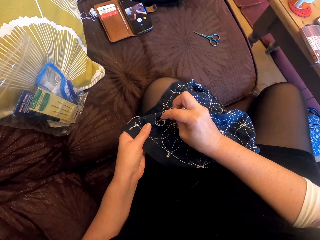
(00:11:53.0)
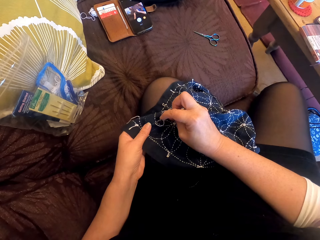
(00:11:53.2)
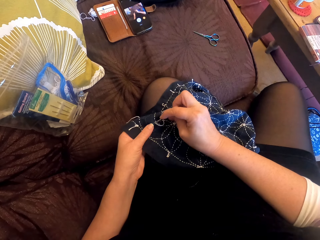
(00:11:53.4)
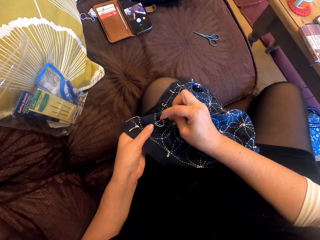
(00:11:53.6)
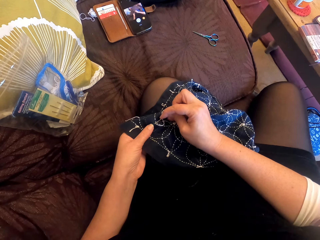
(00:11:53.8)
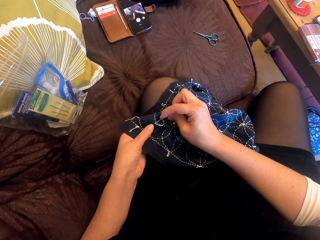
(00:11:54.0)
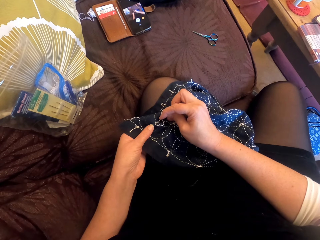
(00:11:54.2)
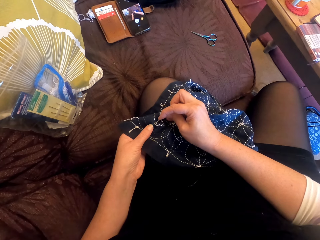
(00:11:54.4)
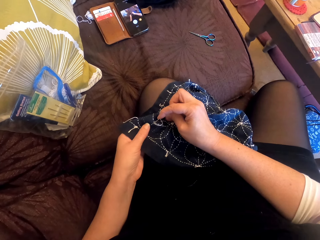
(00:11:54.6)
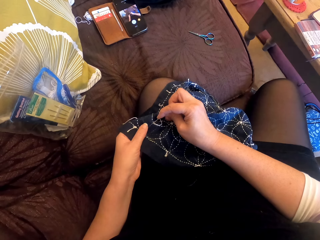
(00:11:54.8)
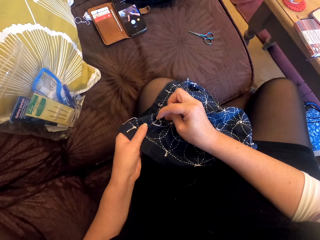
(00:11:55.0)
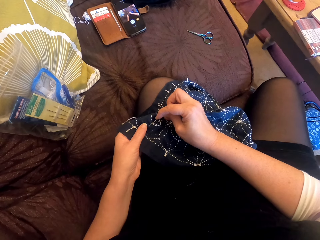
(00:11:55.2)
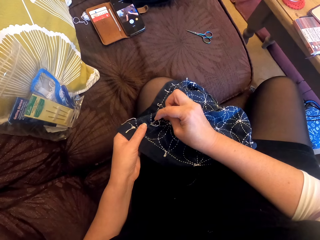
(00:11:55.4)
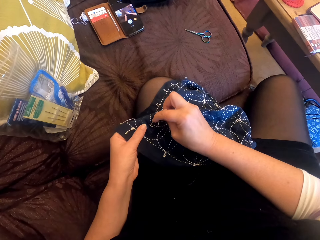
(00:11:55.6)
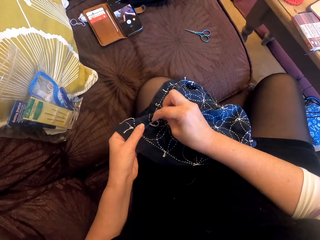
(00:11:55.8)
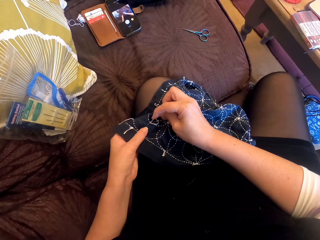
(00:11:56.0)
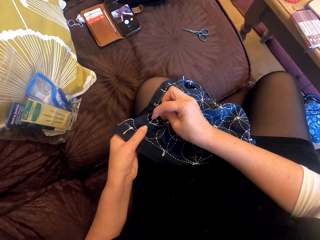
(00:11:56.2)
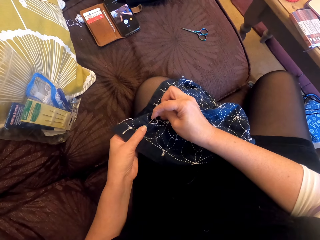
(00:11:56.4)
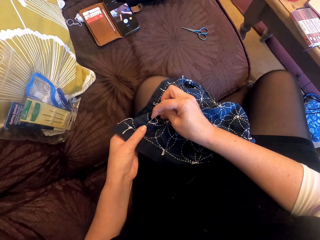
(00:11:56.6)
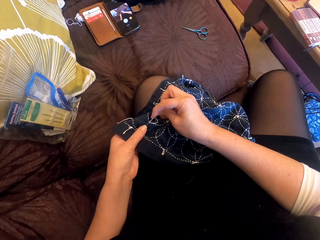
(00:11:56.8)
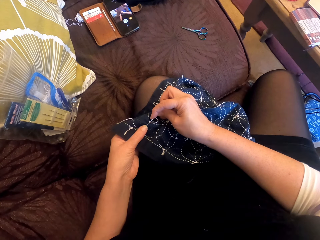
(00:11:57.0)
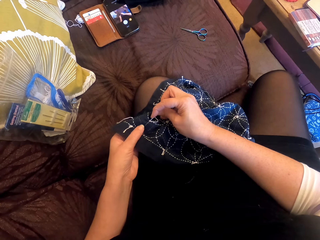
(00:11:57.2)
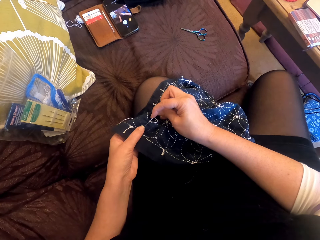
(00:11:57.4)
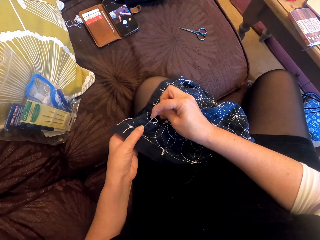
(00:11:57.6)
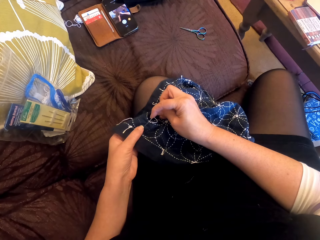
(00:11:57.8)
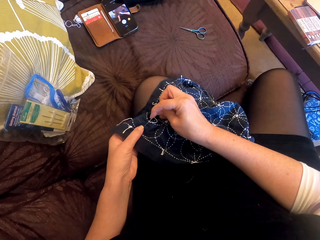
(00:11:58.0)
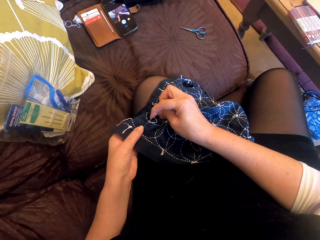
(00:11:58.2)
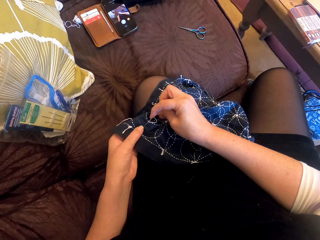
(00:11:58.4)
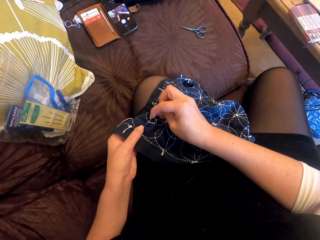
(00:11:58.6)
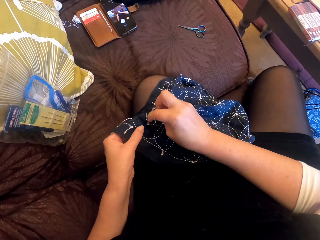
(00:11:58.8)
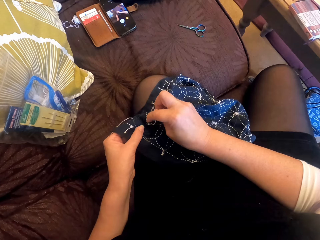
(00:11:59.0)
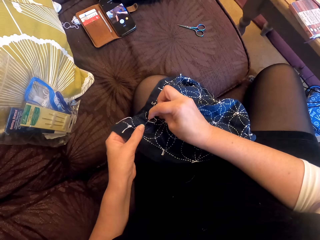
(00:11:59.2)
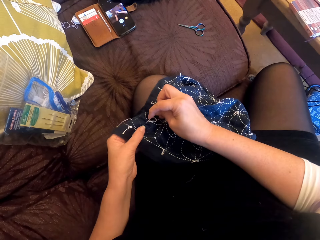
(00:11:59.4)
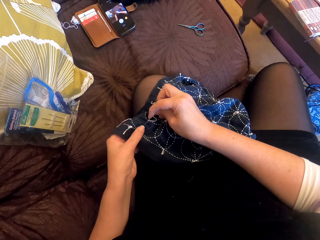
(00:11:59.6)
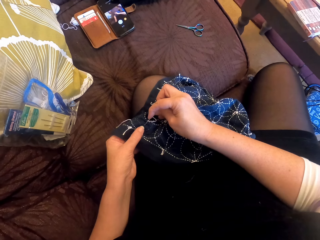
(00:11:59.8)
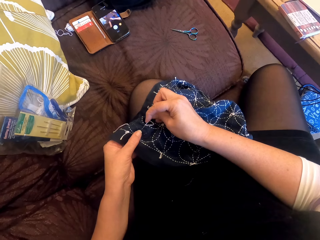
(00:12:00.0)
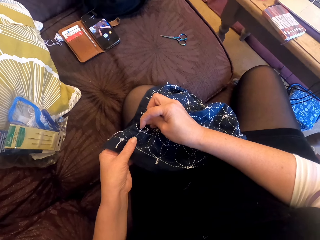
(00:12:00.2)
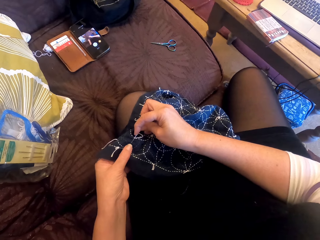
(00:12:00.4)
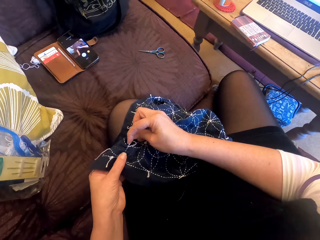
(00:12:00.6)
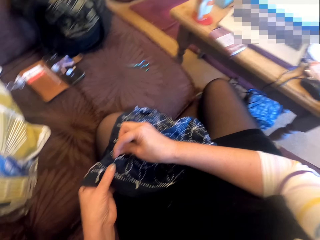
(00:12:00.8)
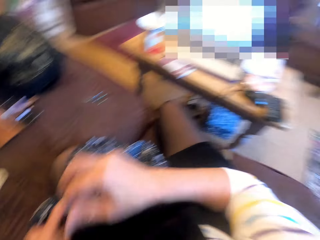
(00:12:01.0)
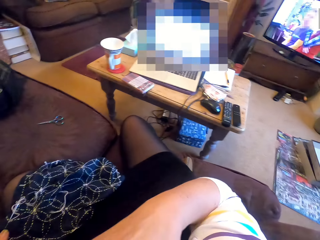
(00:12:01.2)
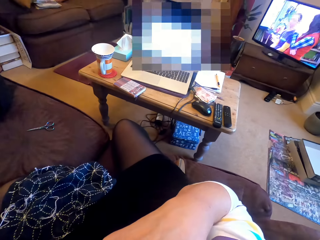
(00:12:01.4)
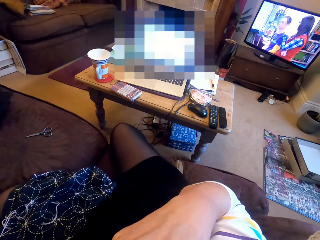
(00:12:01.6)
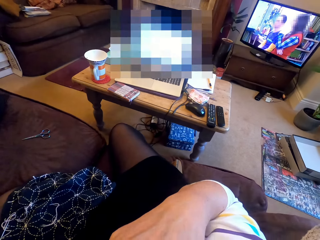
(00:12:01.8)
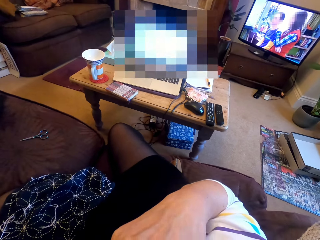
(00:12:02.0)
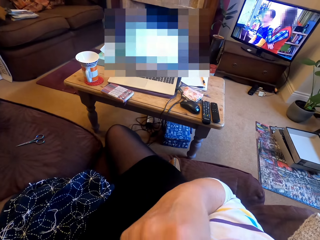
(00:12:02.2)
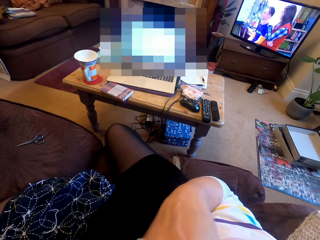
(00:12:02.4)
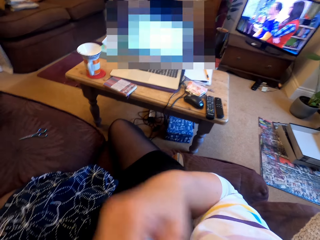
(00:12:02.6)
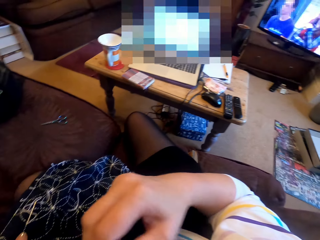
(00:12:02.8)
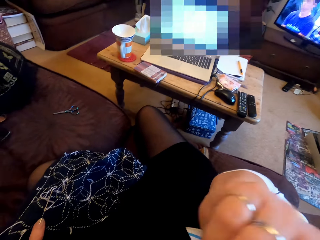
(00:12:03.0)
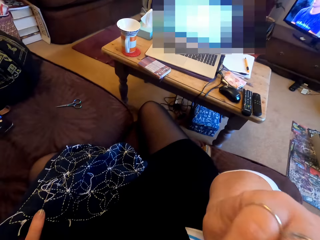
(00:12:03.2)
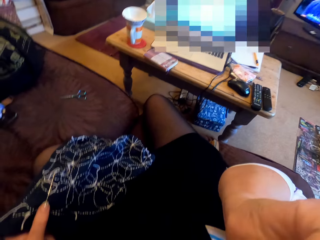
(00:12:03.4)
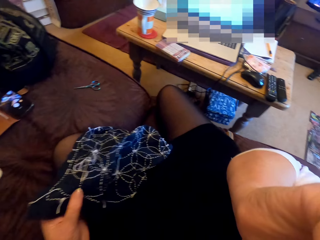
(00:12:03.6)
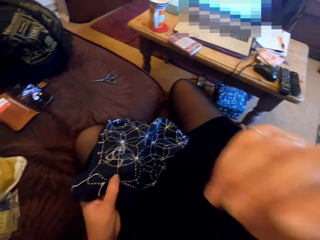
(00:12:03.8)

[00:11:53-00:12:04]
The camera wearer looks at the TV. She touches her face with her hand.

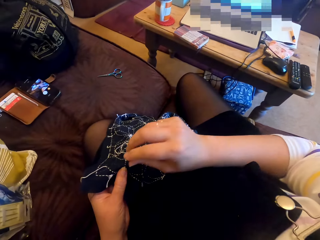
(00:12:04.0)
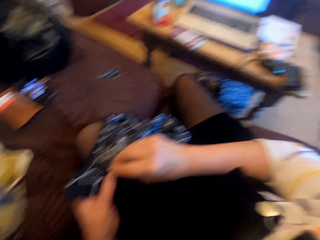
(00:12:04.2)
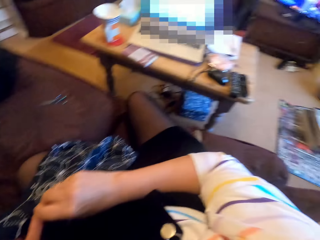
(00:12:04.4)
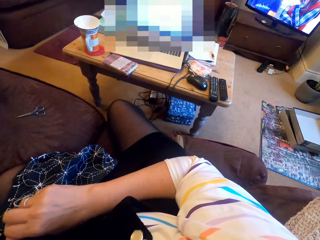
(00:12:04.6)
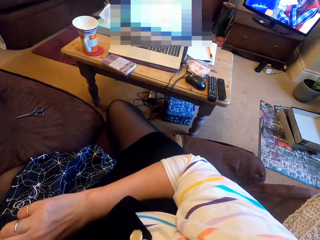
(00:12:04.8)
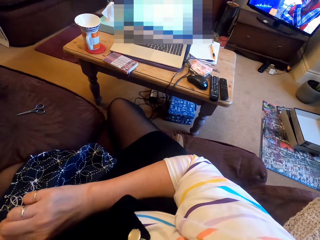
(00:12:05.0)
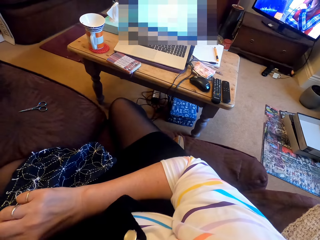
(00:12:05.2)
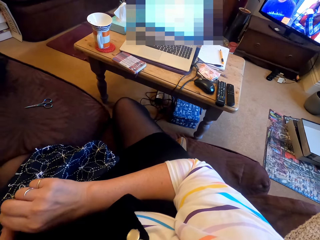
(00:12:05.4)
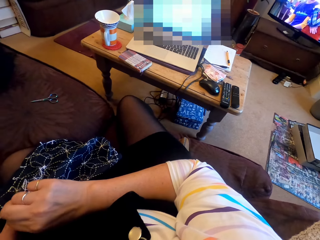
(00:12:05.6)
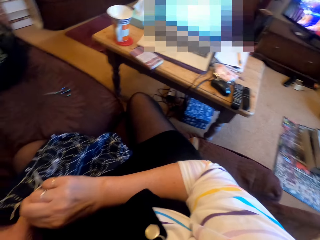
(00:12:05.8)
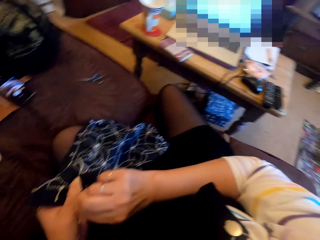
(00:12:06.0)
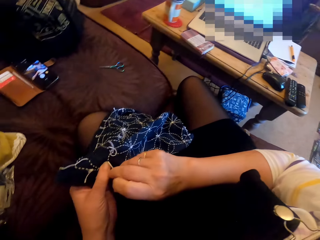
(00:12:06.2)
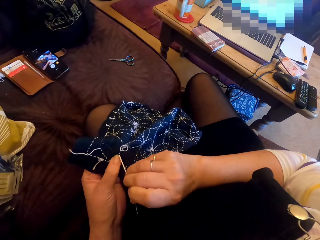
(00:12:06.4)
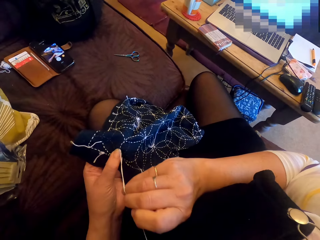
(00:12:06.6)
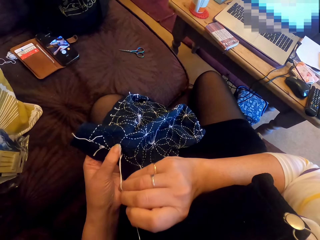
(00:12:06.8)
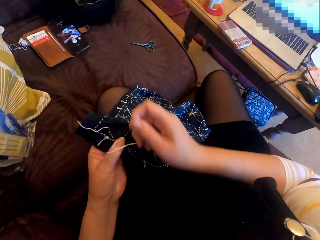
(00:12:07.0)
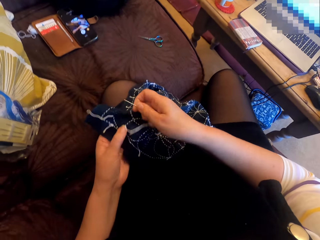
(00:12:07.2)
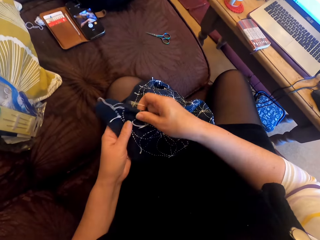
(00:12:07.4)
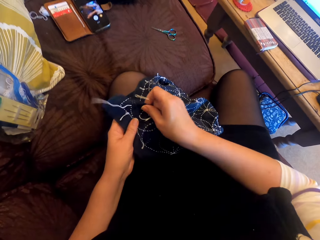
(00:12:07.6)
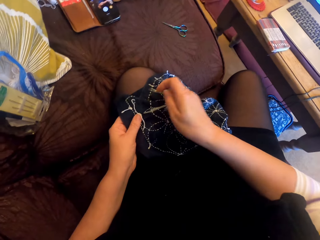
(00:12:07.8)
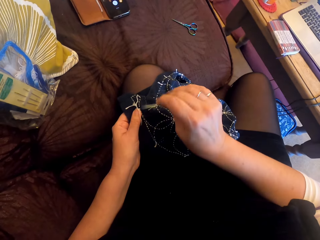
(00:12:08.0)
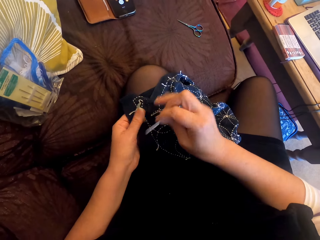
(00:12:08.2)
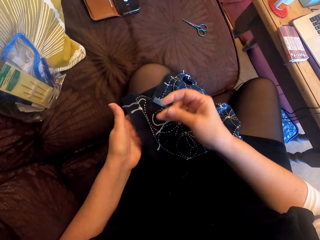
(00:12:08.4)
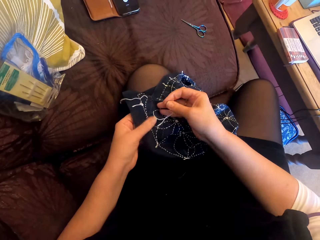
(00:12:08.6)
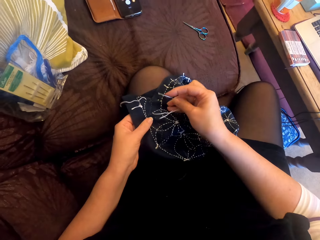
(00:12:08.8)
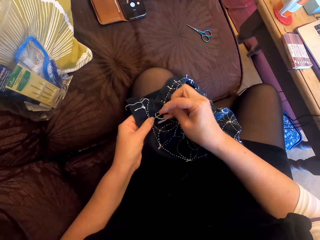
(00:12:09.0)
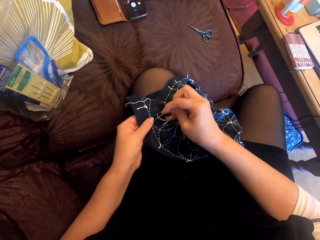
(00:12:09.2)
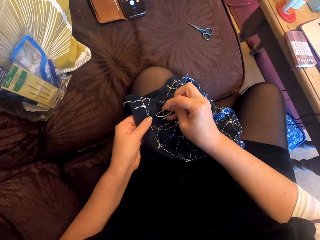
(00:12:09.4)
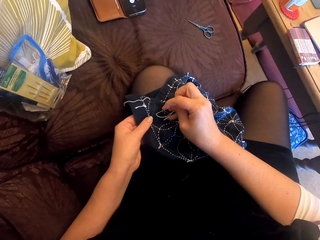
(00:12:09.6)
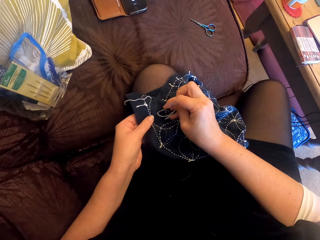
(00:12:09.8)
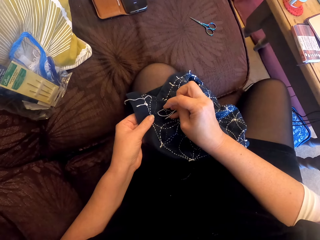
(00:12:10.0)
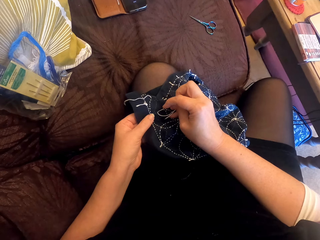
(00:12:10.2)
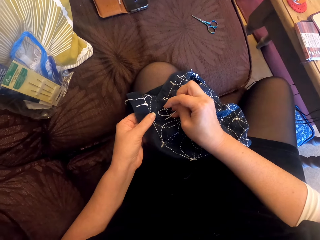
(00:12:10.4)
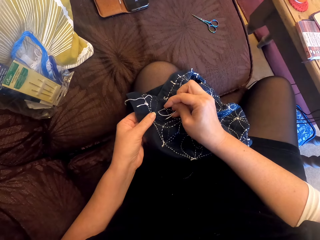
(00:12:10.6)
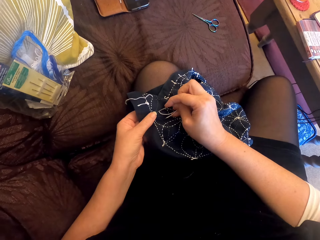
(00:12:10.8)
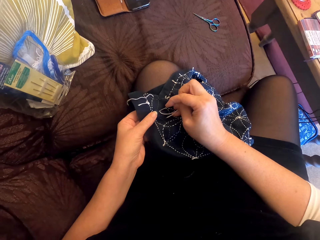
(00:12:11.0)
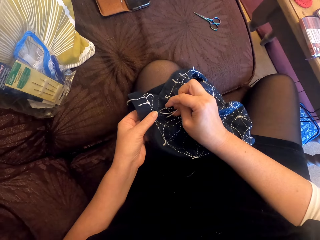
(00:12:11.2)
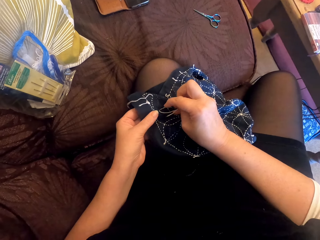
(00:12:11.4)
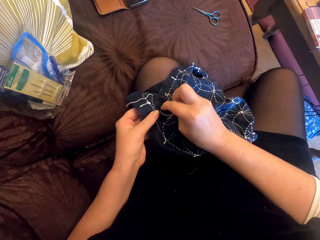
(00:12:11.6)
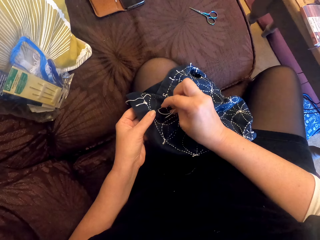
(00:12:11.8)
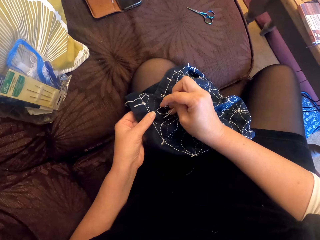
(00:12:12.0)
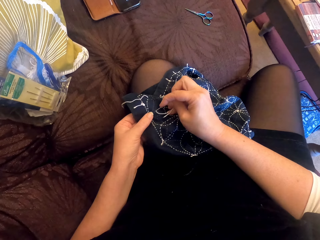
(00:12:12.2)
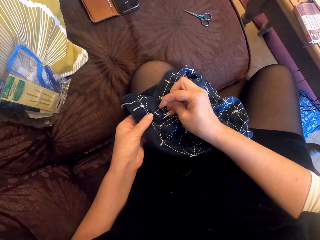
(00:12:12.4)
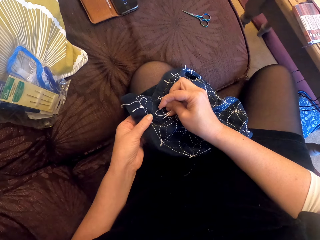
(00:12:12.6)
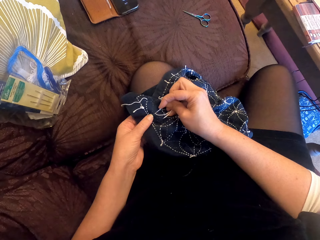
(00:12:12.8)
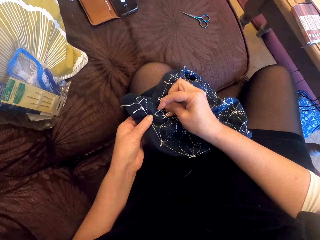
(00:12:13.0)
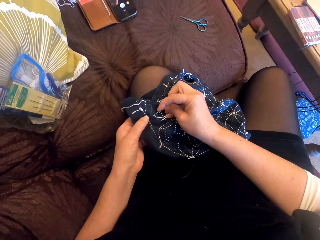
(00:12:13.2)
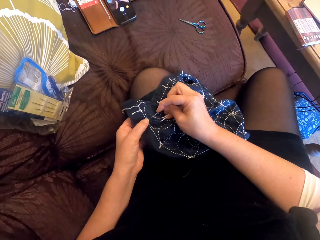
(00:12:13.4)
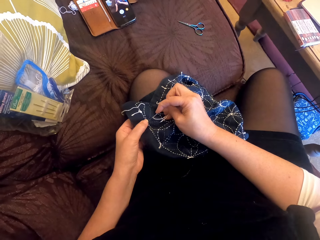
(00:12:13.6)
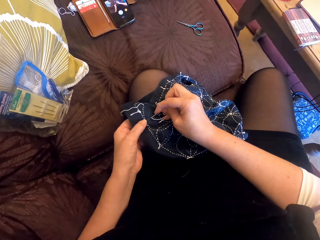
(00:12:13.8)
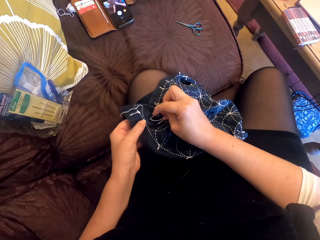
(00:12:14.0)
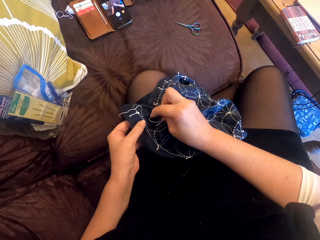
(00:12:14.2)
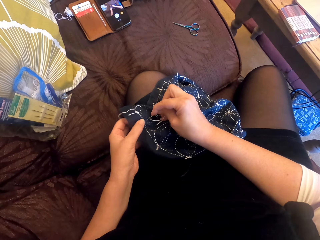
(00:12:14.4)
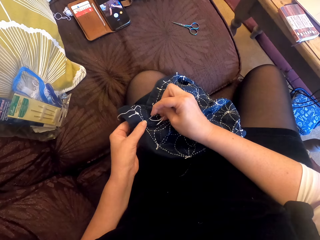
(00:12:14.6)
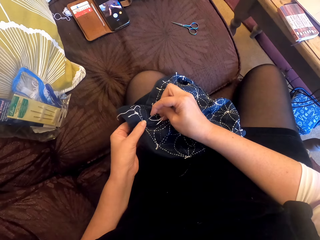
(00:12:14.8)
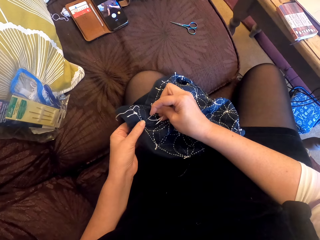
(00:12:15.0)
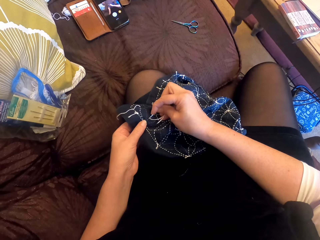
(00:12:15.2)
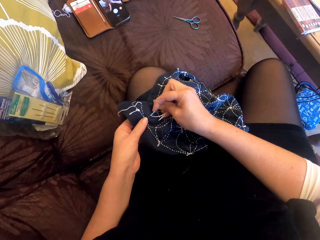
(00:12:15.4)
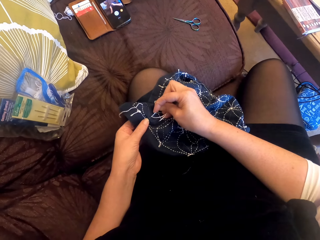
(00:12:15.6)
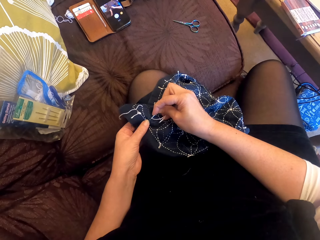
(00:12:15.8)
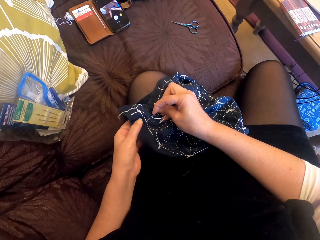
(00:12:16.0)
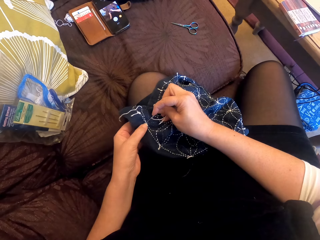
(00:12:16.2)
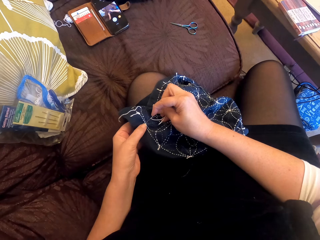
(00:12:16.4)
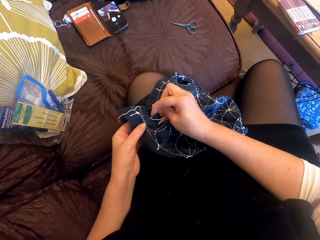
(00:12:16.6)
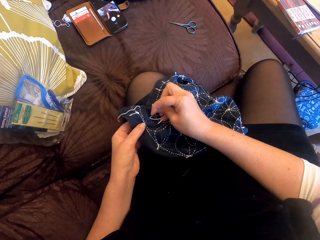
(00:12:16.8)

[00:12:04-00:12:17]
The camera wearer sews a piece of cloth with a needle and thread.
